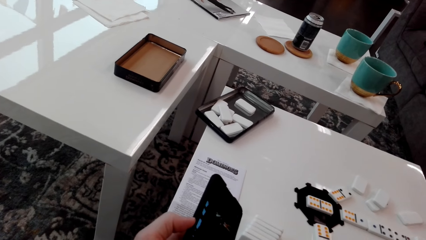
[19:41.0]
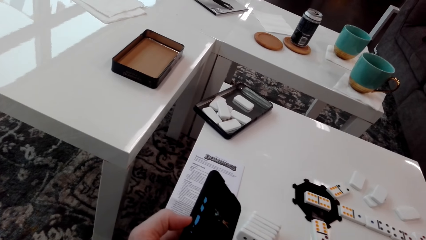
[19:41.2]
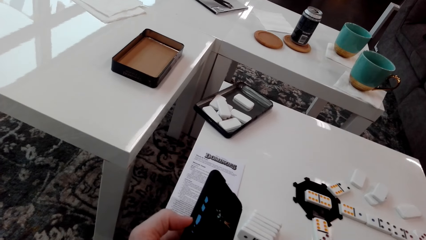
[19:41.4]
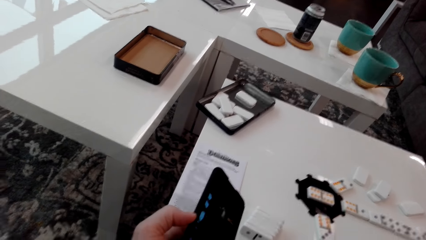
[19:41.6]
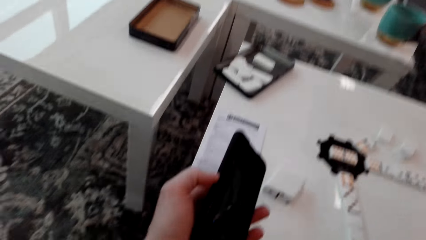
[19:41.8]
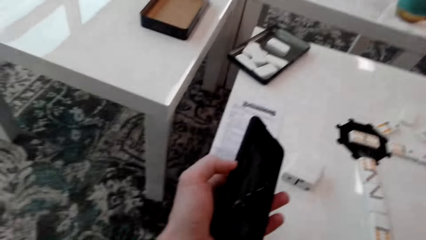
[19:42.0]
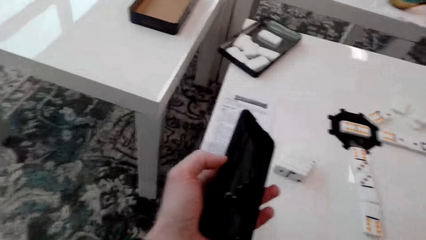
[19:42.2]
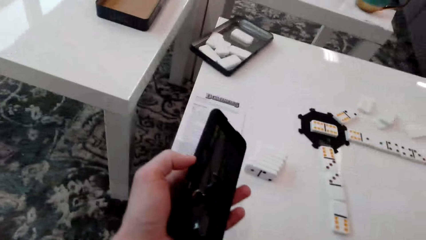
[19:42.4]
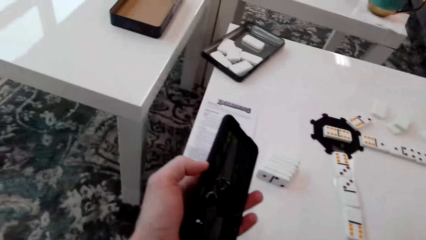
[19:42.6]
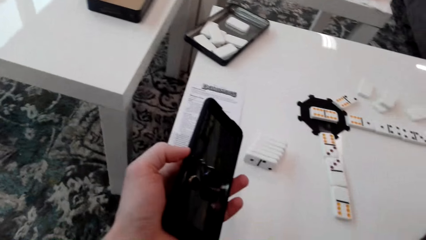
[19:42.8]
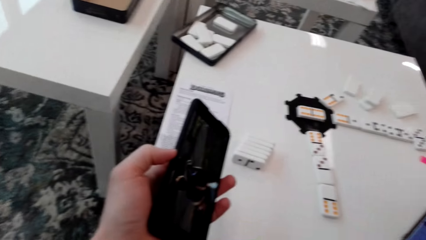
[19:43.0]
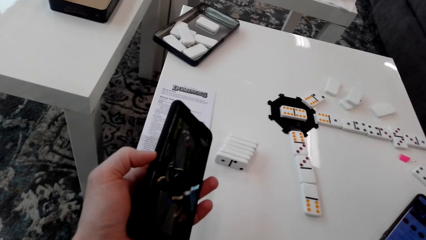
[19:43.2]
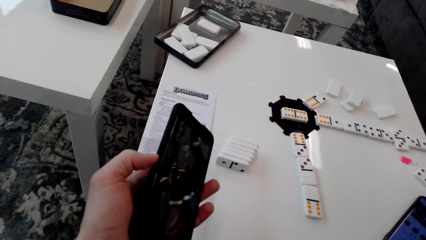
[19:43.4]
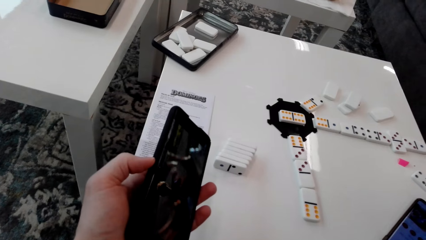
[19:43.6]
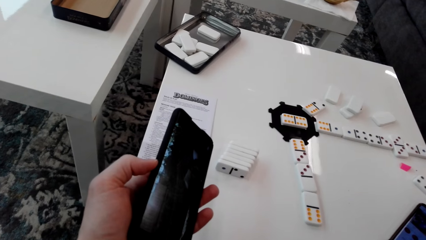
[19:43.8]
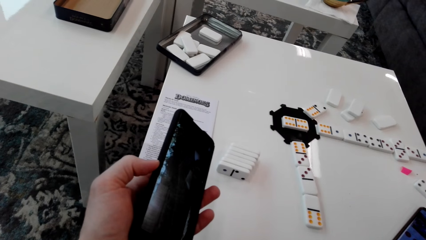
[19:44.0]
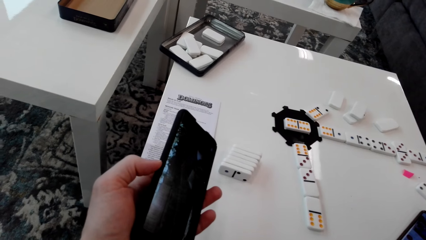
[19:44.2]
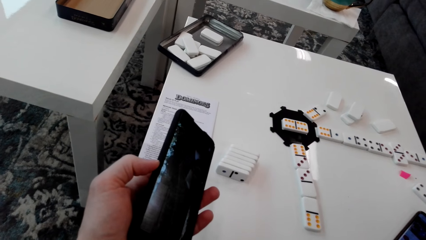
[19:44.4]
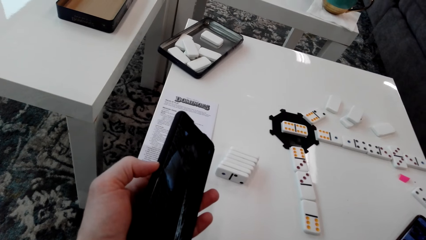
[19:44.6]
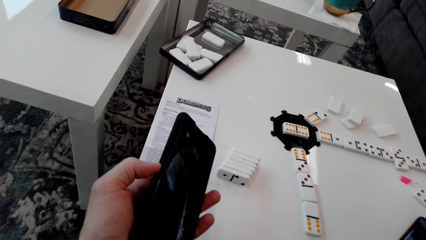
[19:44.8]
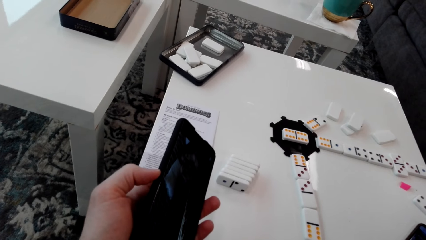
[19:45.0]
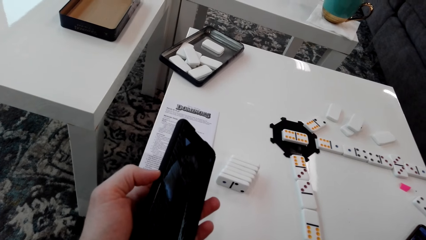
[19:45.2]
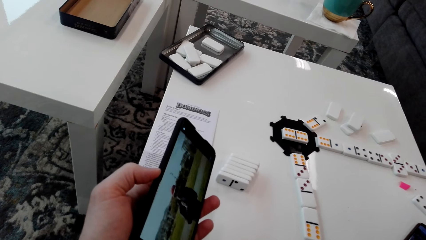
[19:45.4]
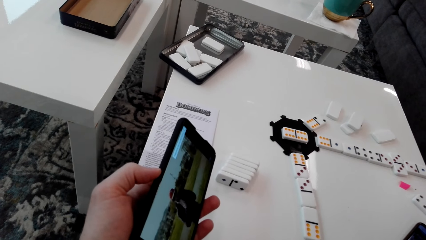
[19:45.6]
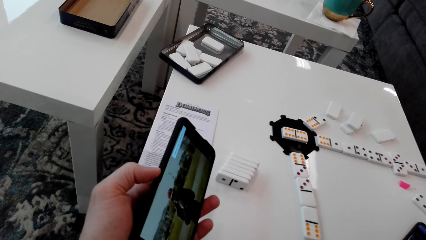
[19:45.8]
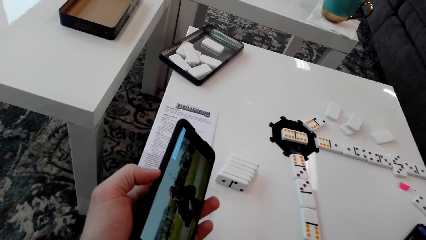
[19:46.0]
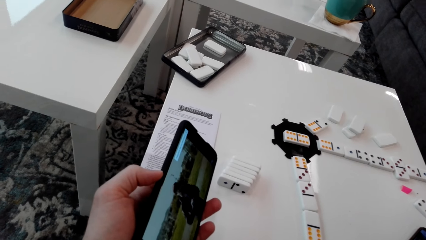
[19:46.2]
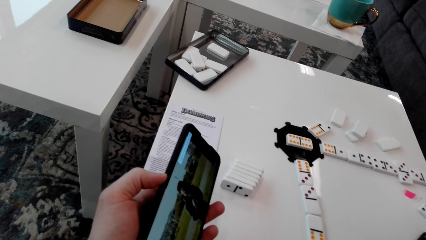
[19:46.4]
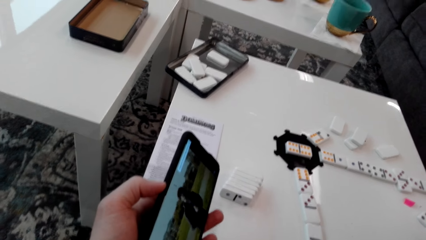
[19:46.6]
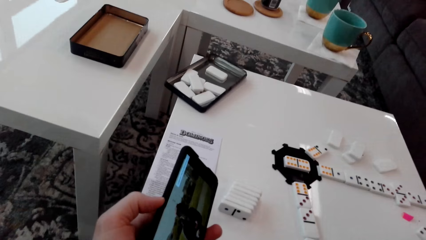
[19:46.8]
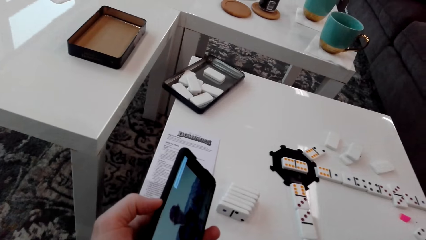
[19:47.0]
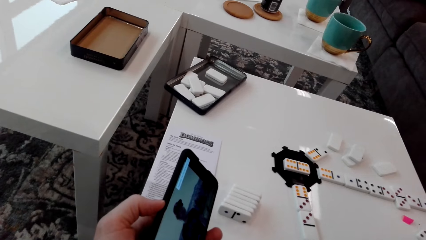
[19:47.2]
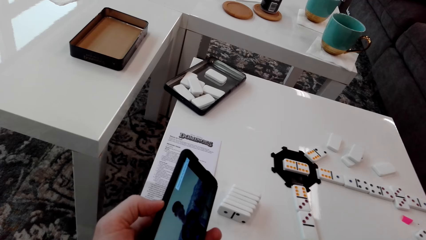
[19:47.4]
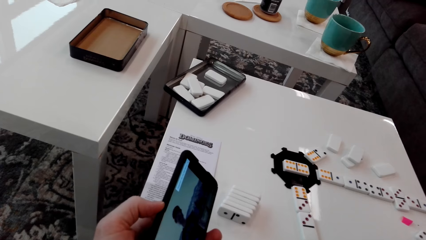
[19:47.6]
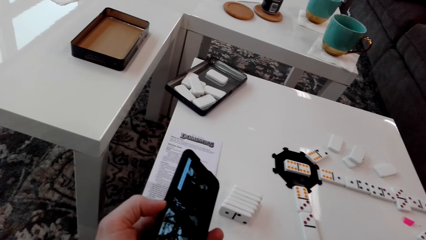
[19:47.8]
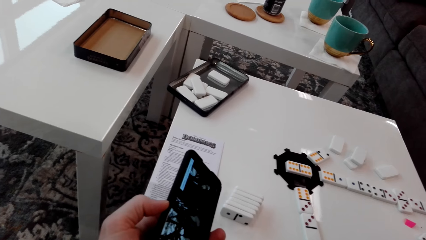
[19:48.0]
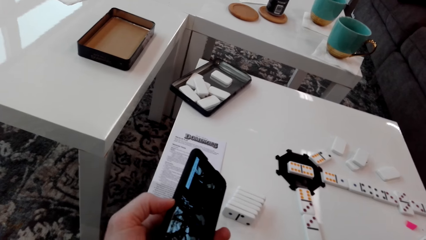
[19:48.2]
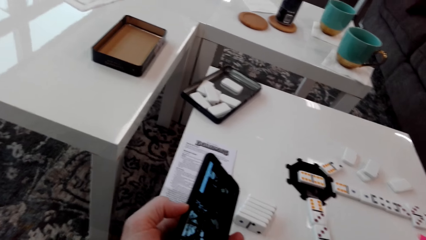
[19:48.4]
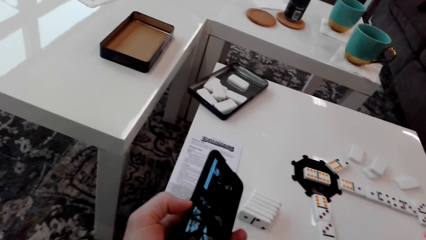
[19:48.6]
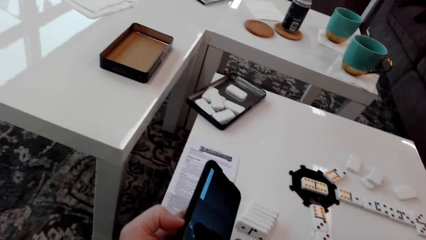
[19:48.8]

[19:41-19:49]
The camera wearer looks at the video in the phone.

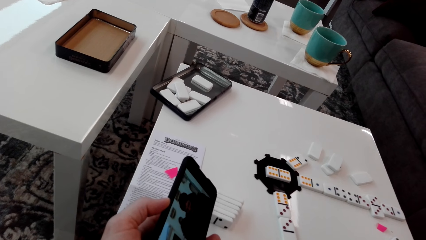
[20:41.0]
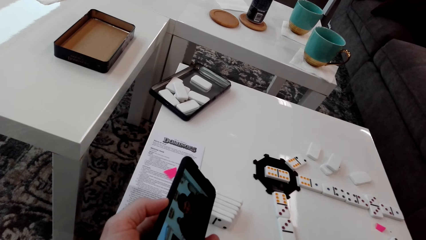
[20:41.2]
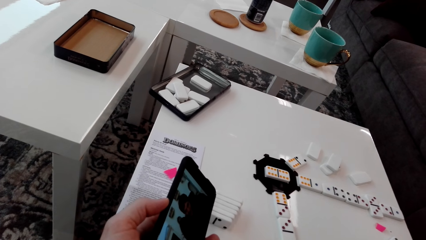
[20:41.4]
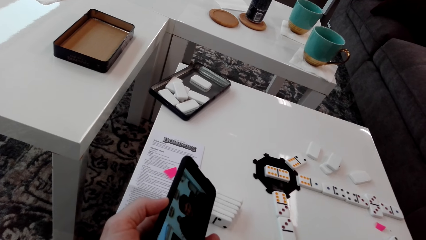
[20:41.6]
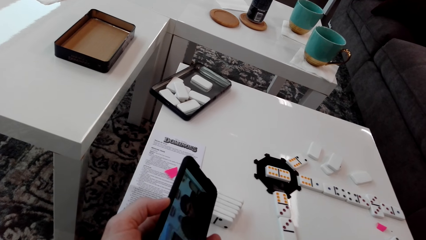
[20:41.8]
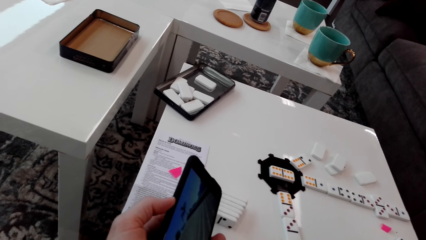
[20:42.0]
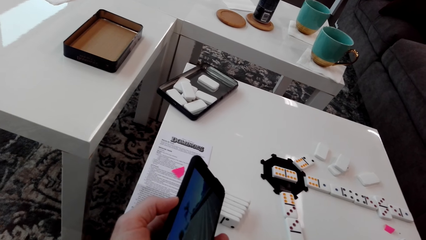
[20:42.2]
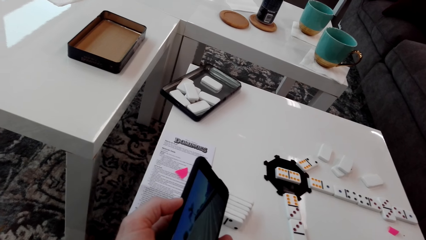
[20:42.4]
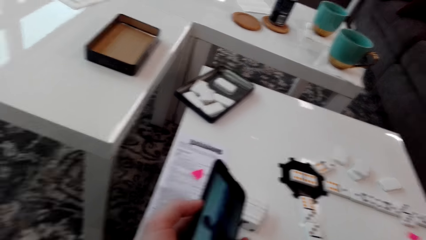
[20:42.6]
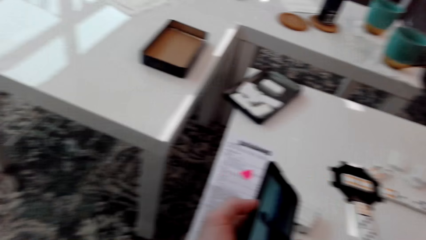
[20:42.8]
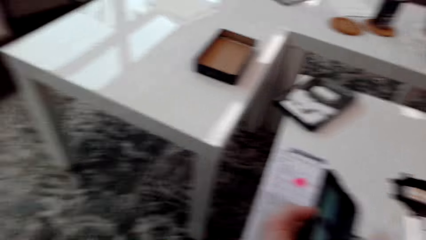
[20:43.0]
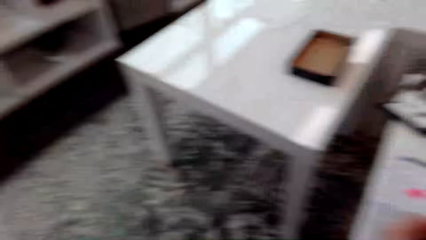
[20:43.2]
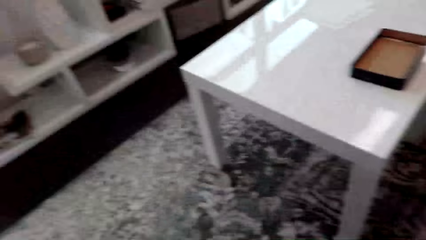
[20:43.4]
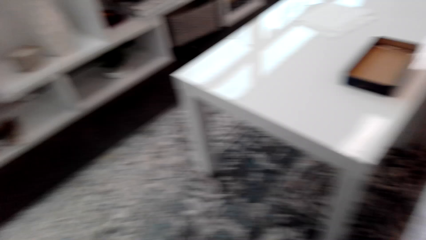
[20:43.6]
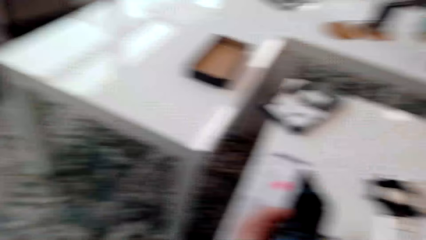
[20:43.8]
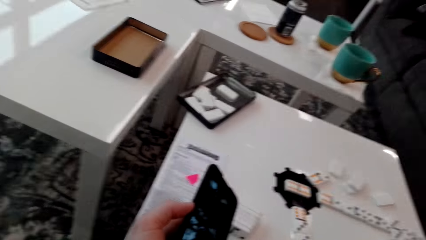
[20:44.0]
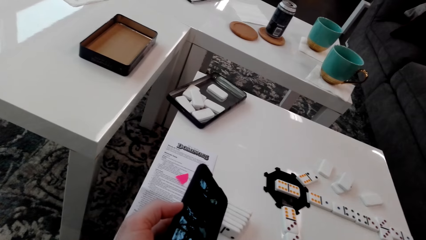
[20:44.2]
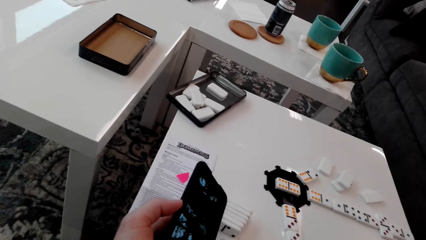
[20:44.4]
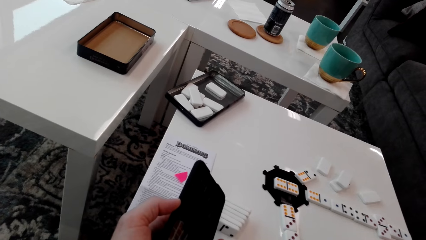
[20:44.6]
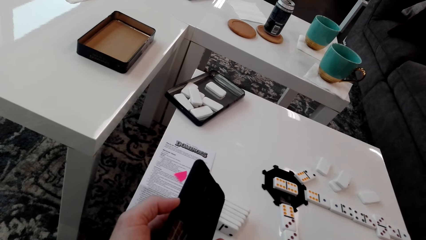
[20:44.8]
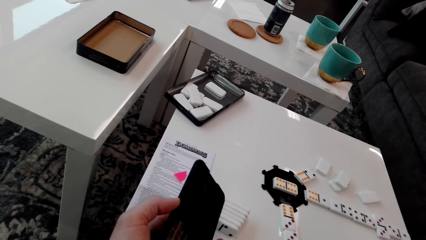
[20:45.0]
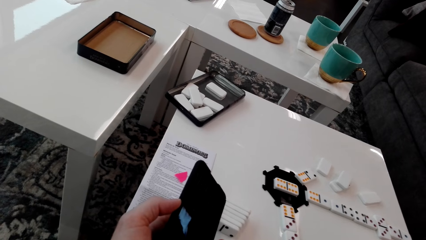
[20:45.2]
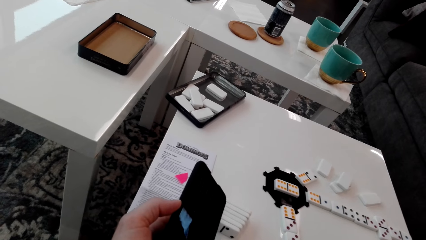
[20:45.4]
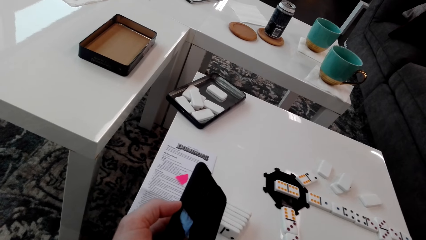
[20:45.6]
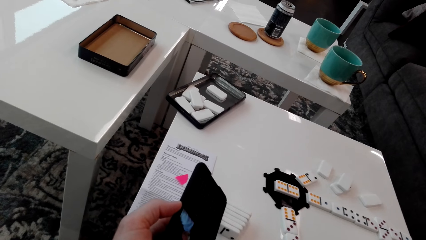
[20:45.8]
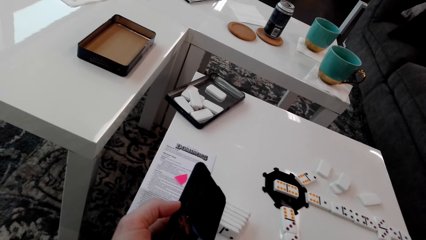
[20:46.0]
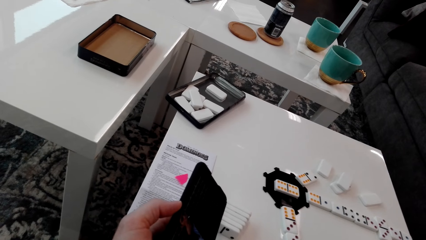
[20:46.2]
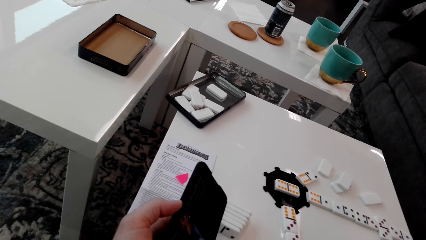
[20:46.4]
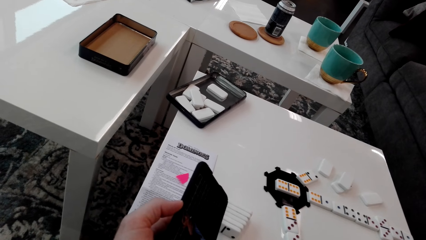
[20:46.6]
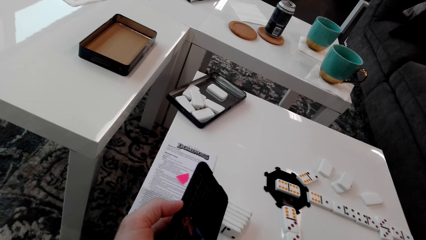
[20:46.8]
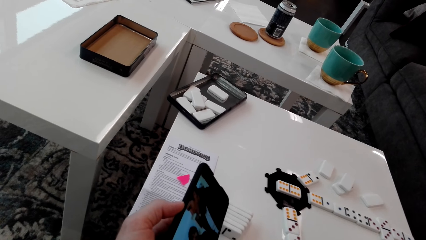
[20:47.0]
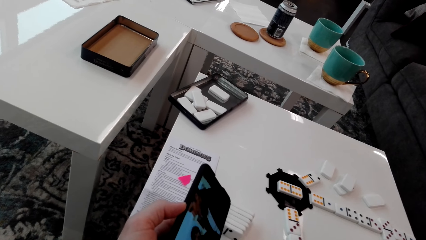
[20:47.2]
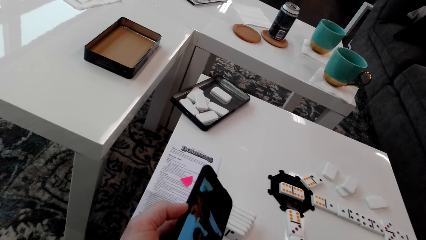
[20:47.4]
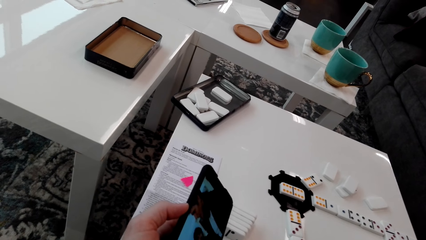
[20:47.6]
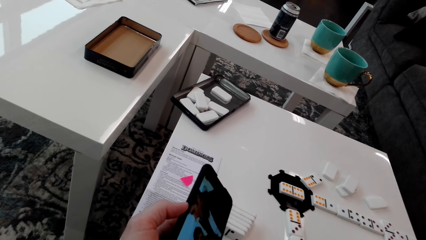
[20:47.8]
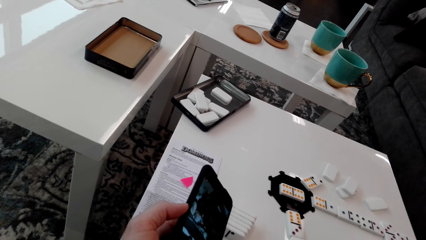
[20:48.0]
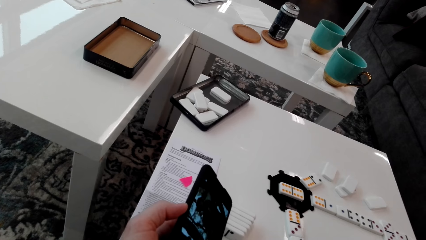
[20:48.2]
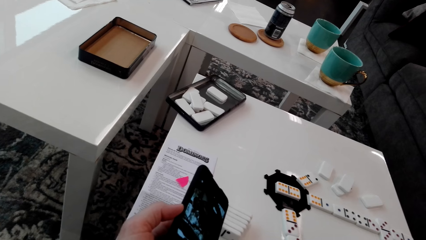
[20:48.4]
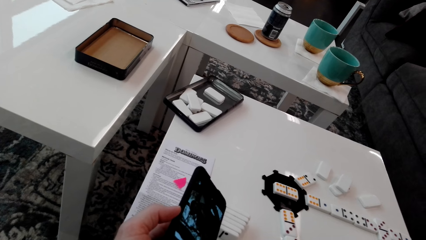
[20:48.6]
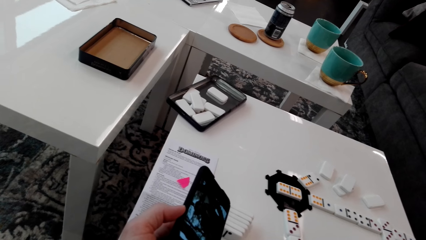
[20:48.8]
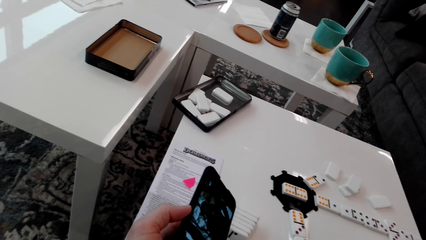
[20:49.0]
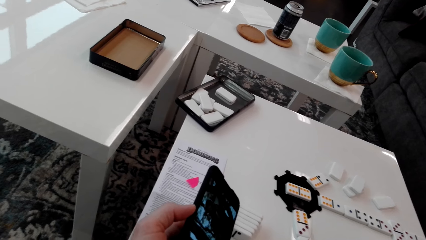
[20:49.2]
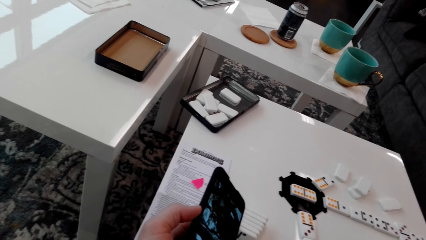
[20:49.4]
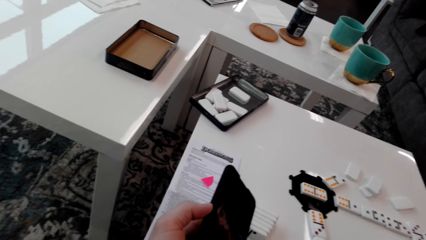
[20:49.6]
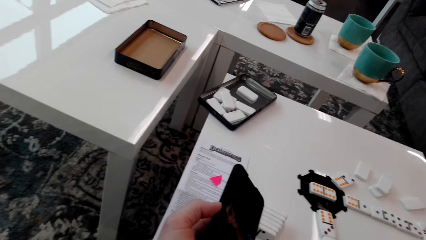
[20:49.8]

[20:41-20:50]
The camera wearer looks around. They look at the video in the phone.
